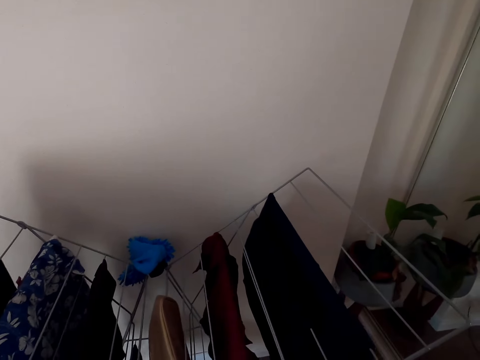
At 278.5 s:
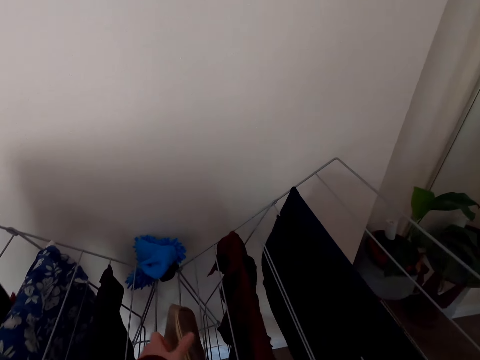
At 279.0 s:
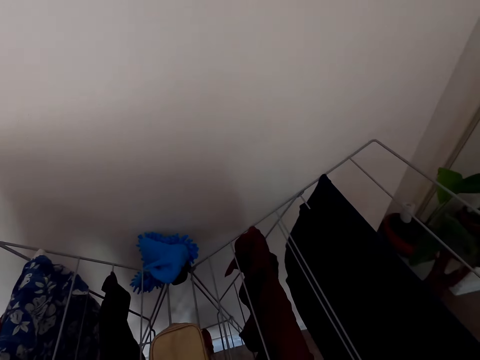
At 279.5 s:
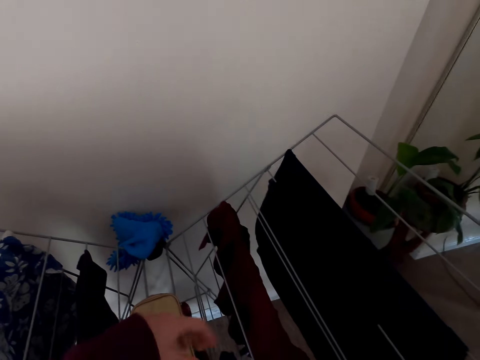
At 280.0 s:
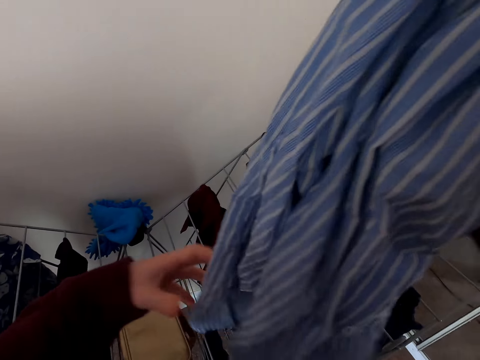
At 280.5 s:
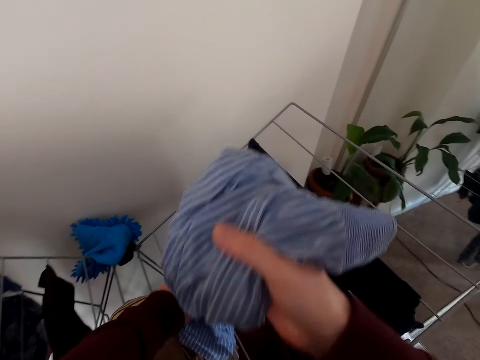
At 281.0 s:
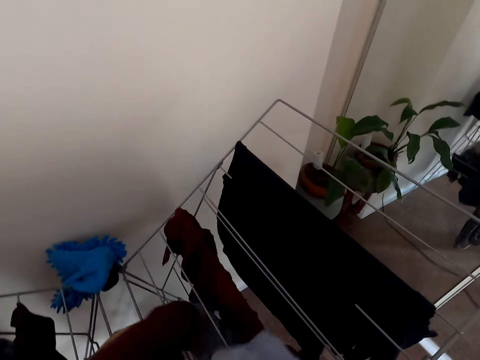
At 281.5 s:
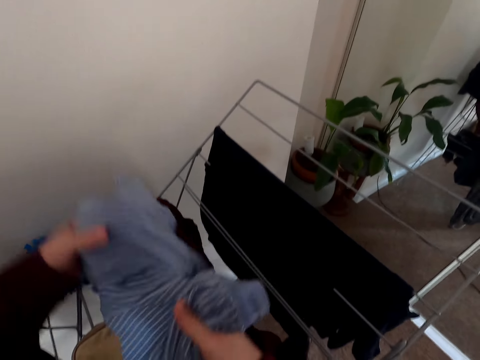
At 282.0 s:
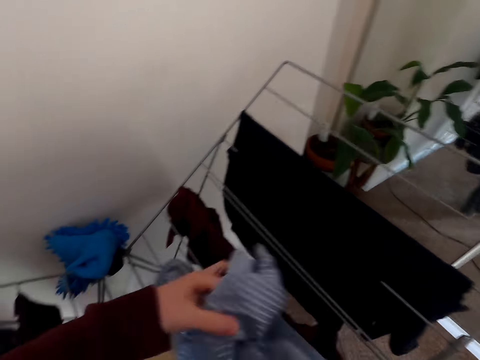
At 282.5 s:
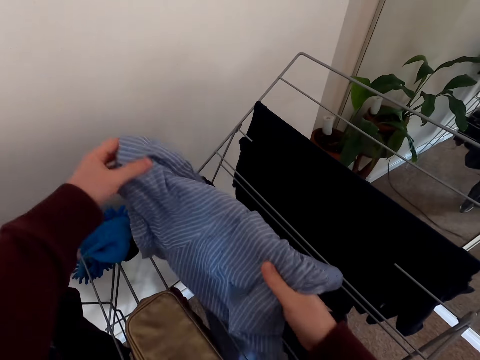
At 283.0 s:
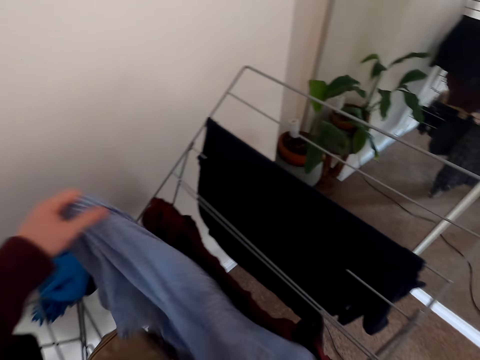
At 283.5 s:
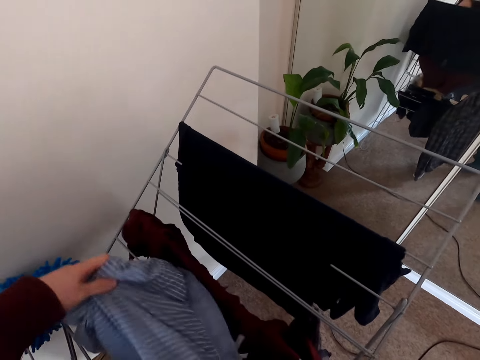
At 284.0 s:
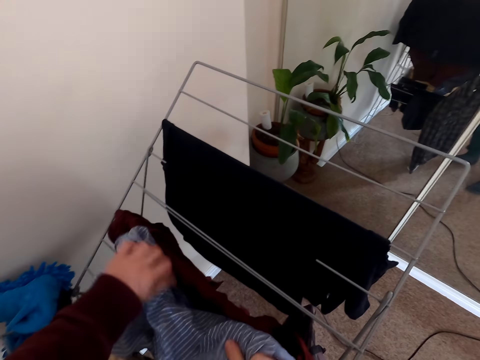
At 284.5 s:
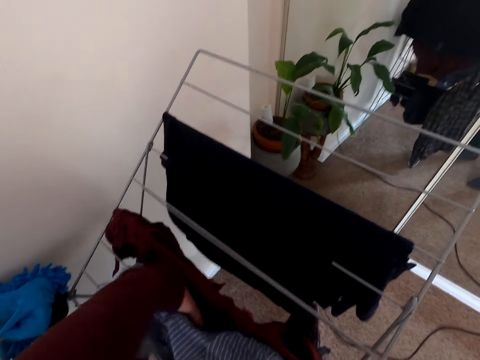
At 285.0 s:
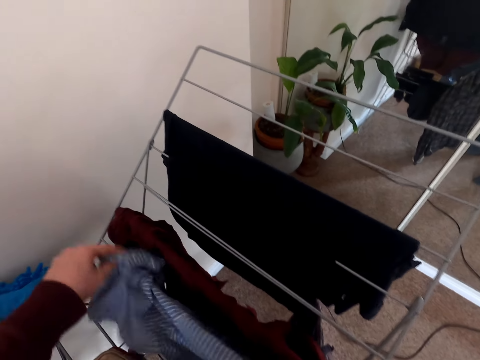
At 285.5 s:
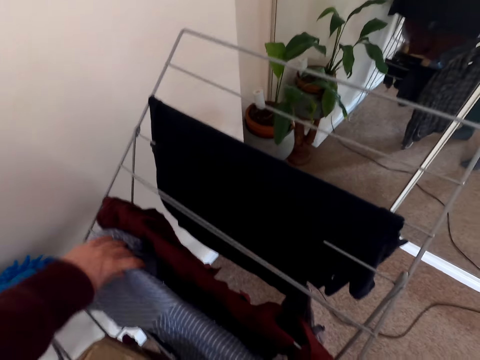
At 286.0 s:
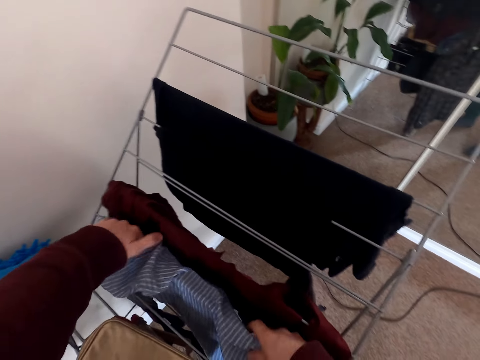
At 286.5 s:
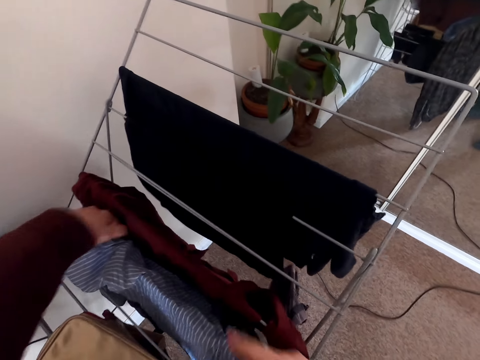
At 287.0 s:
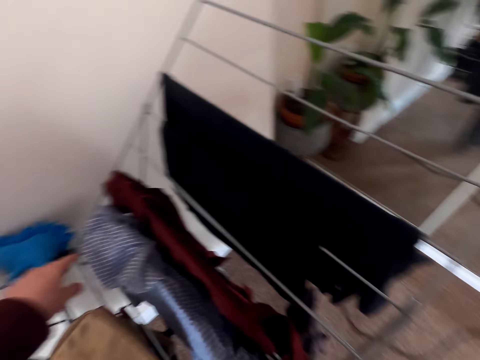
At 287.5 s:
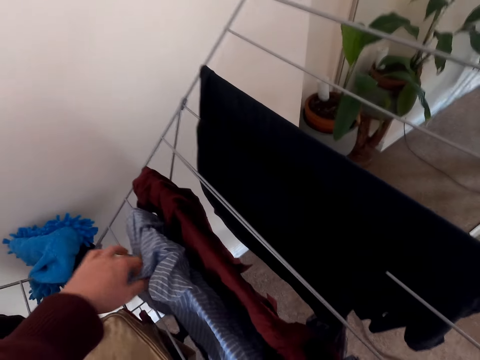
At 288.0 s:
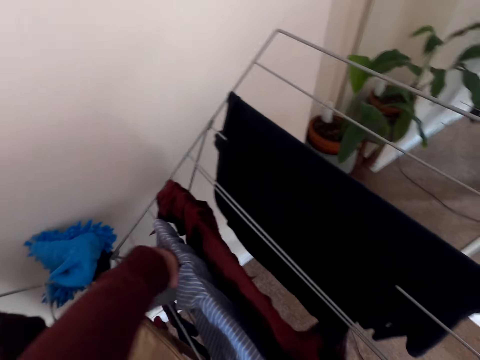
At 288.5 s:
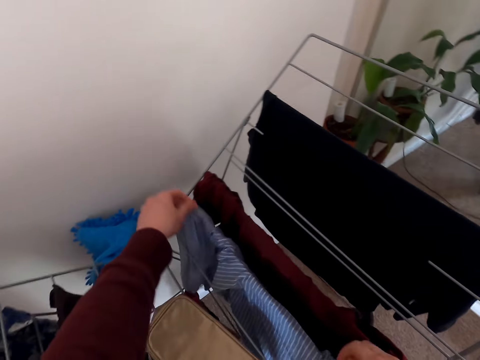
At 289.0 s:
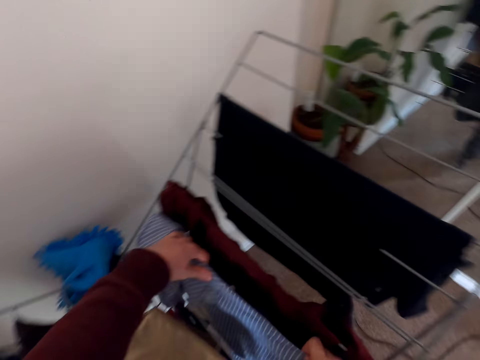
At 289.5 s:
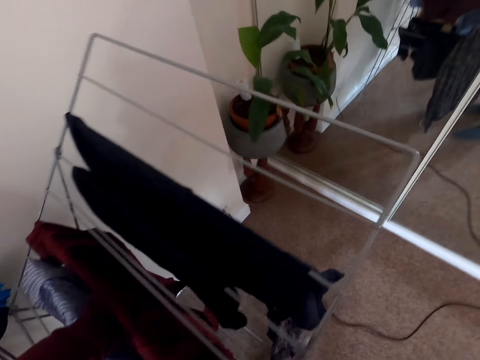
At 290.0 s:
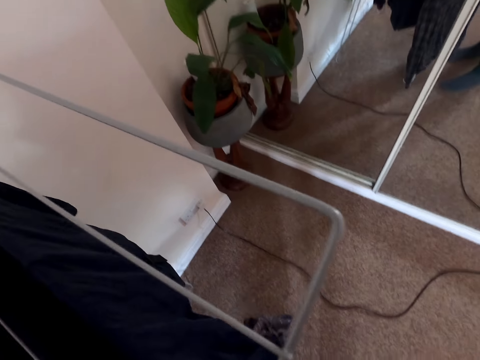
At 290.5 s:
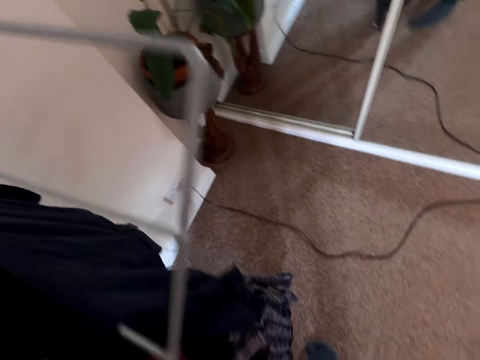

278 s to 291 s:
The camera wearer touches the bag. They put the cloth on the rack.

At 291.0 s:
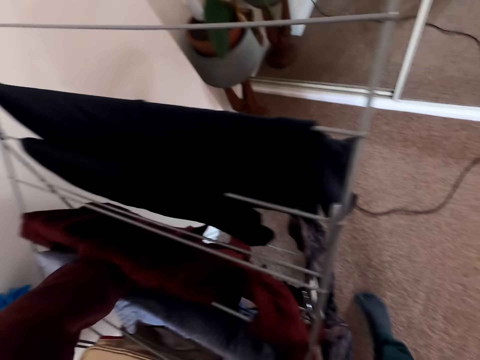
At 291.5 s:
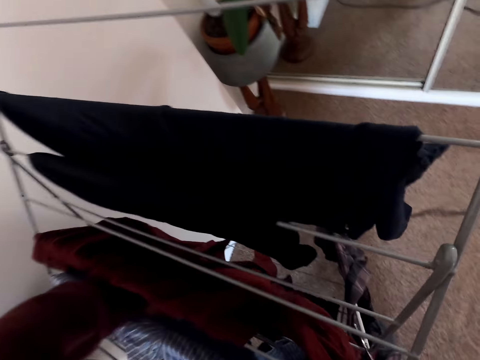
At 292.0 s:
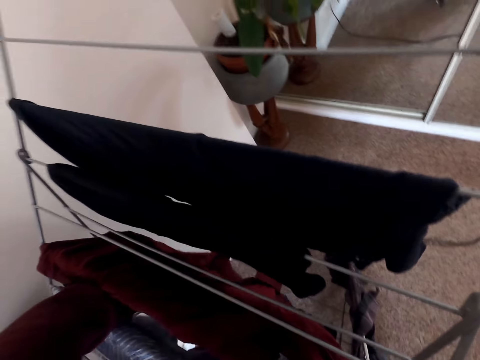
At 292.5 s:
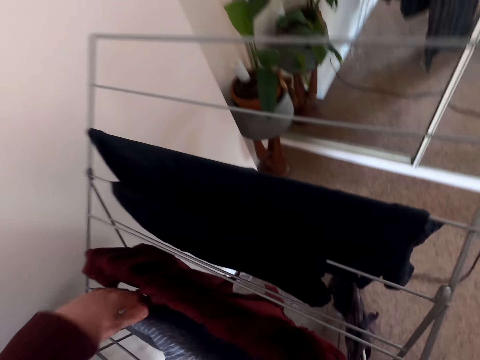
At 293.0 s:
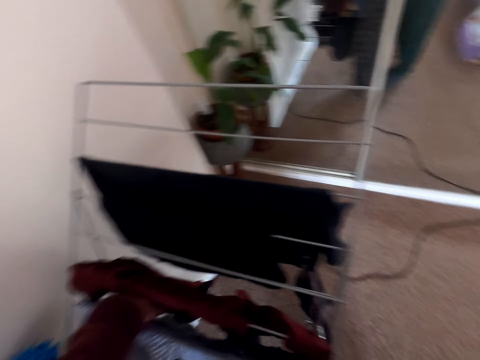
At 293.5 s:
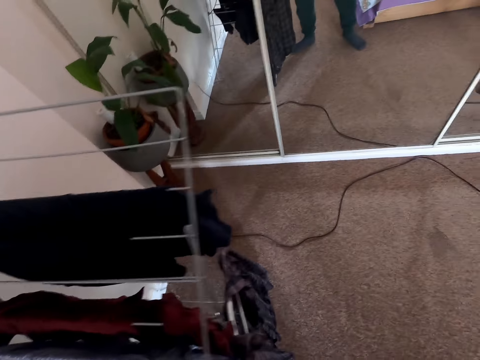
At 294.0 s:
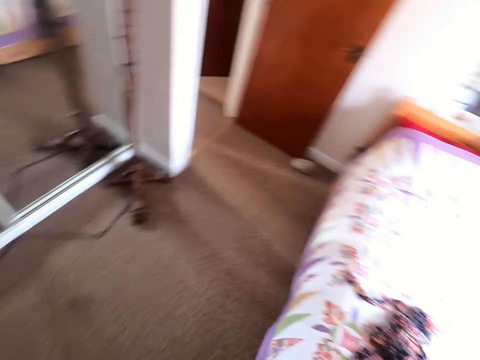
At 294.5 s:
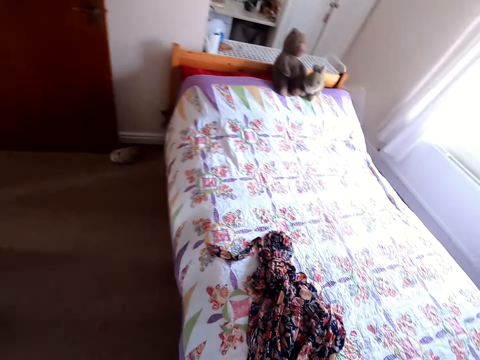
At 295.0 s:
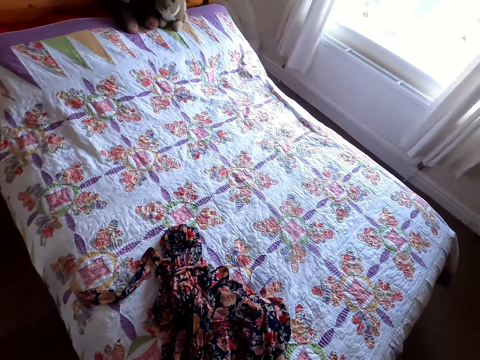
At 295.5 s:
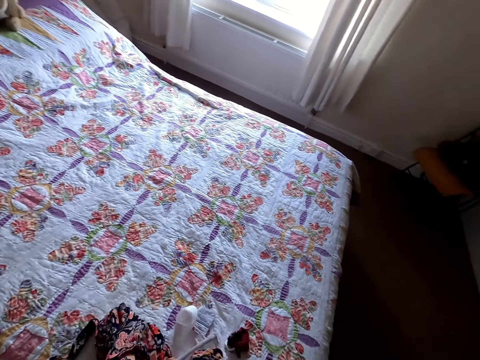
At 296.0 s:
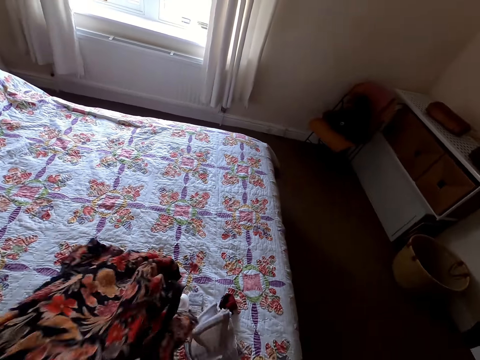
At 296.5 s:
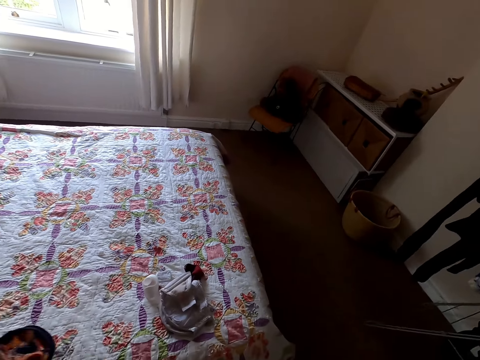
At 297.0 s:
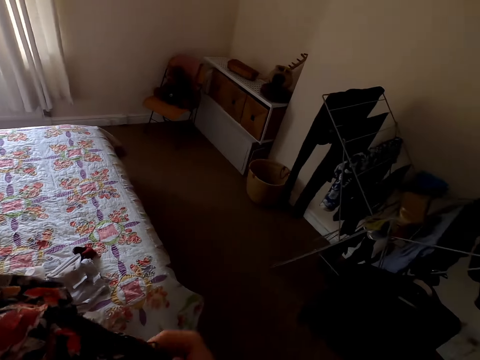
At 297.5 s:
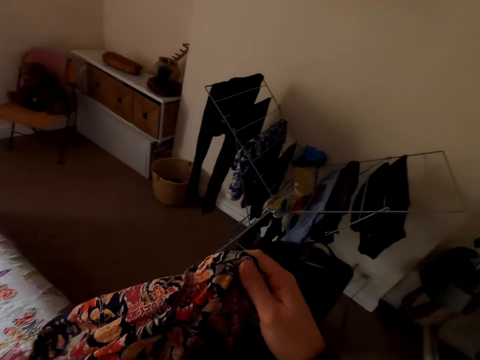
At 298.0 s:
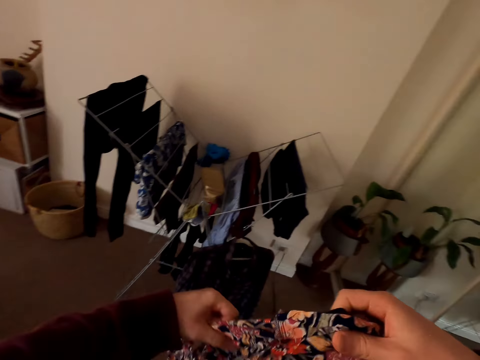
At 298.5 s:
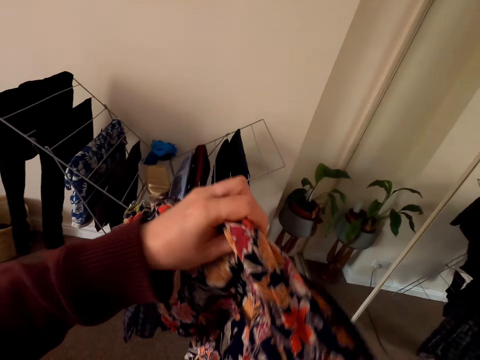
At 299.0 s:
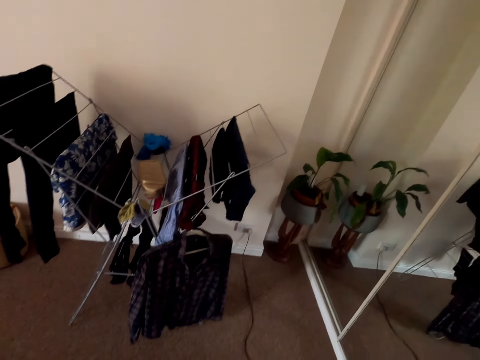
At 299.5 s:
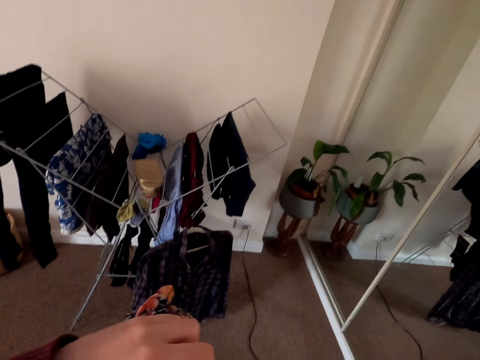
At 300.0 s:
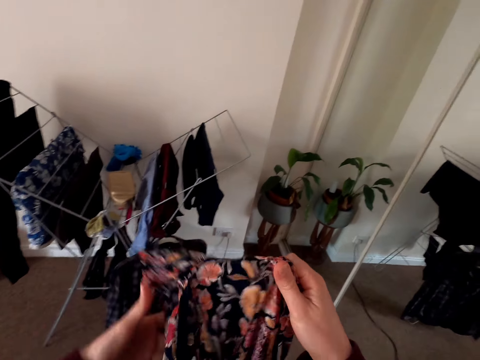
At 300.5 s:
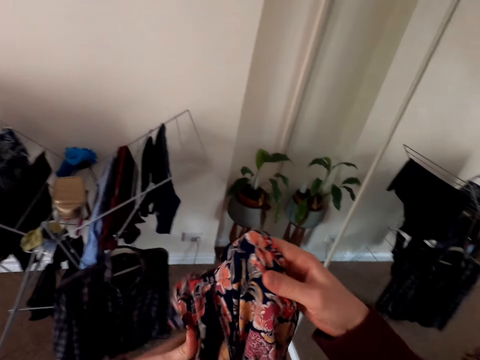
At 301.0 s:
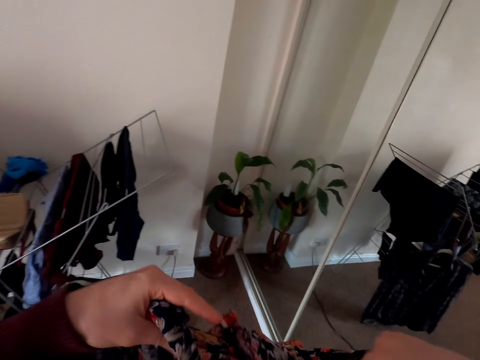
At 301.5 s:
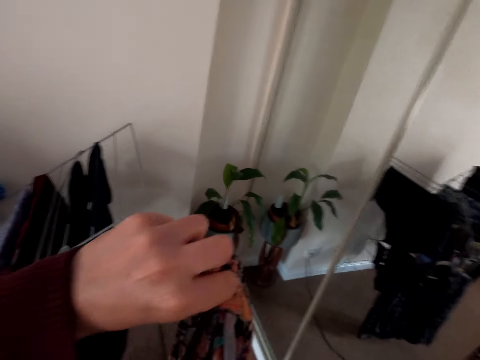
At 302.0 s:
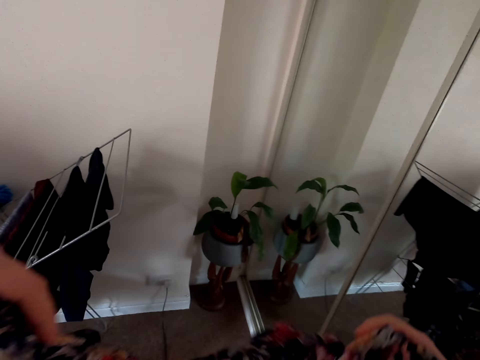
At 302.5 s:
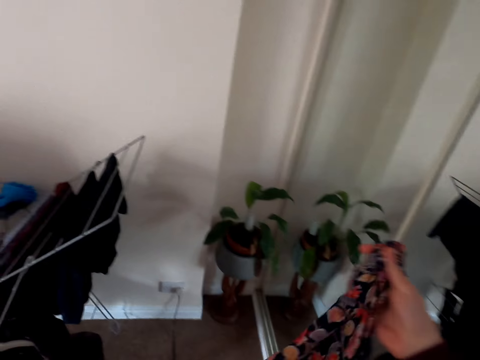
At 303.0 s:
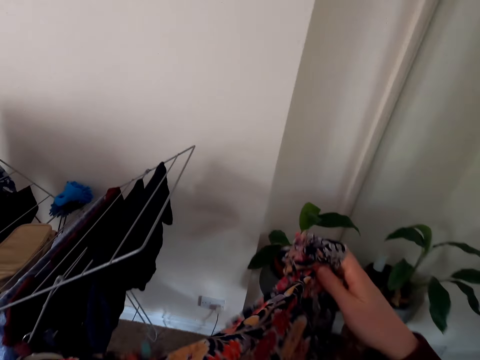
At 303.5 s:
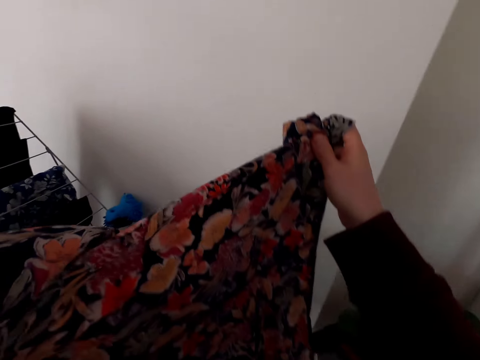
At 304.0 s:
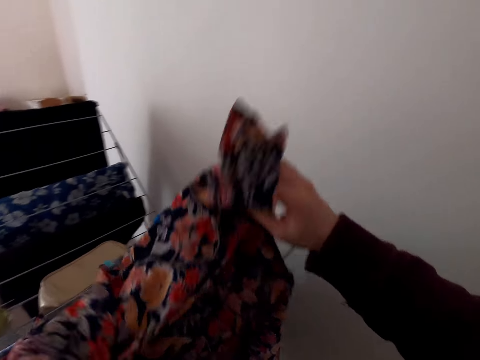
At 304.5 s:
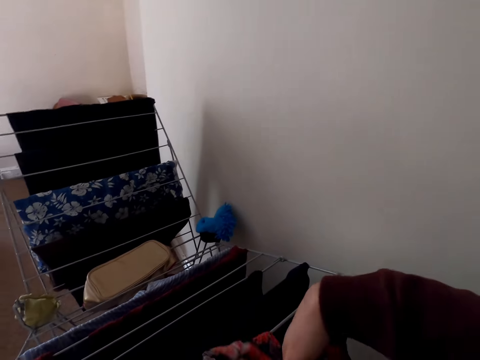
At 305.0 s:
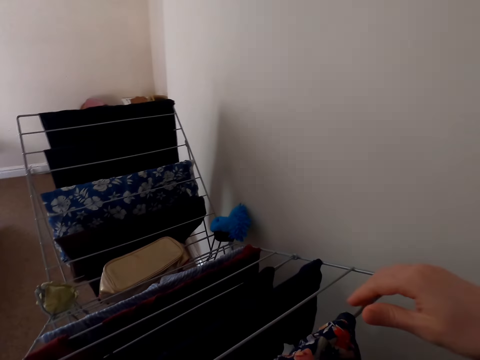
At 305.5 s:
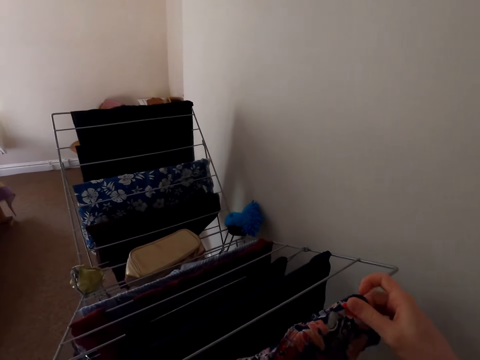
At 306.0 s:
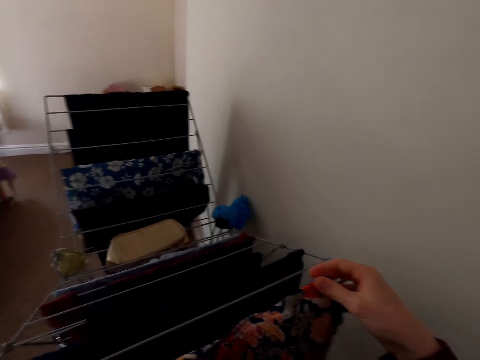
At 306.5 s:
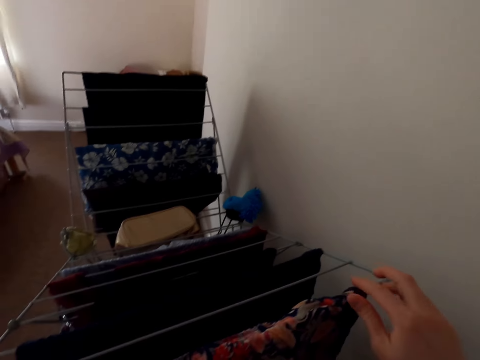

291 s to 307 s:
The camera wearer moves towards the bed. They walk around. They pick a dress from the bed. They hold the dress with both hands. They hang the dress on the rack with both hands.
